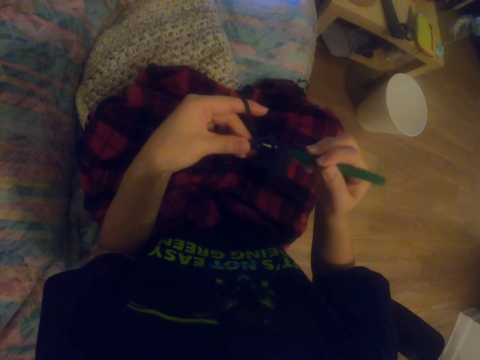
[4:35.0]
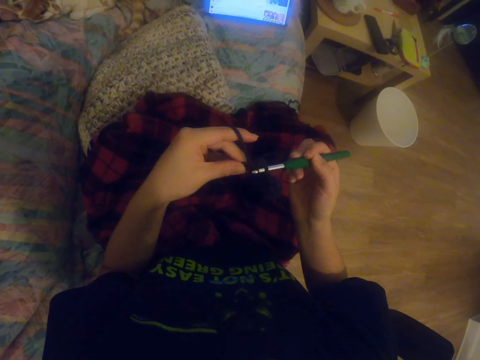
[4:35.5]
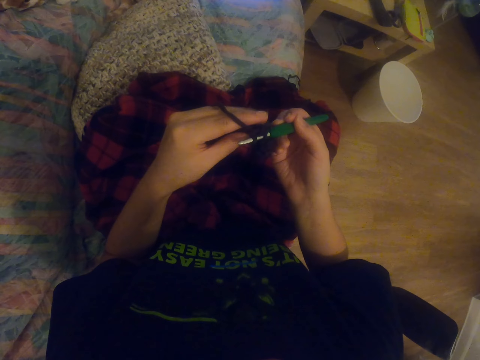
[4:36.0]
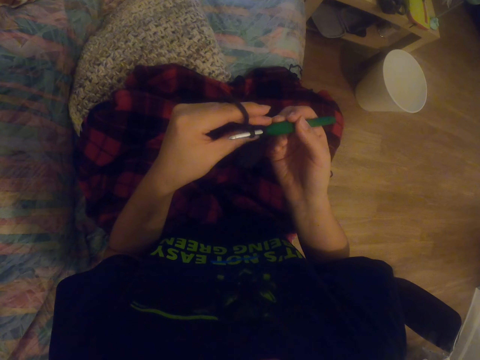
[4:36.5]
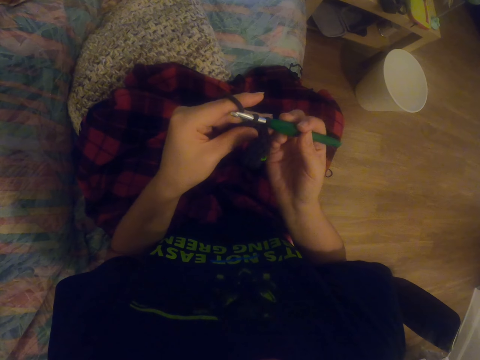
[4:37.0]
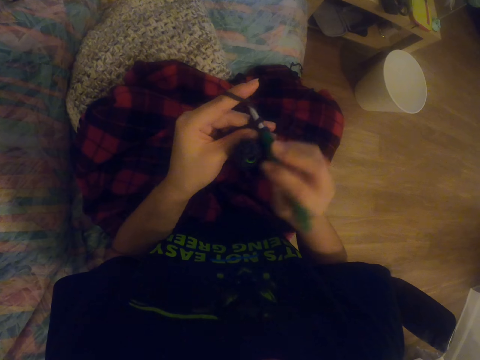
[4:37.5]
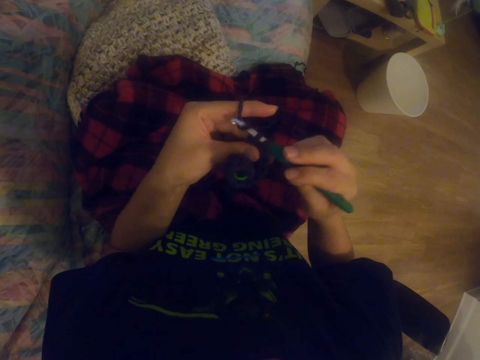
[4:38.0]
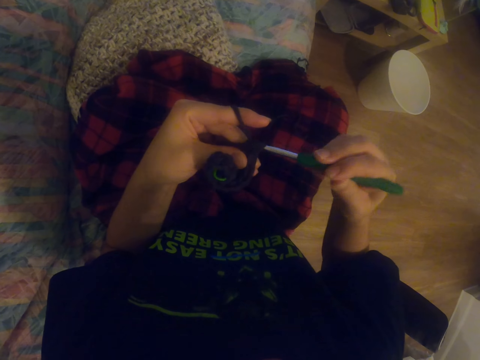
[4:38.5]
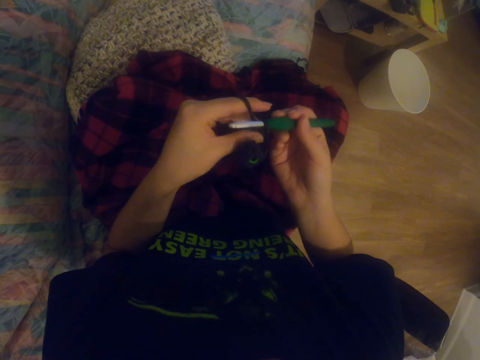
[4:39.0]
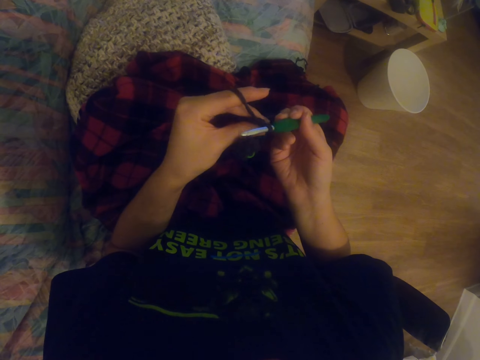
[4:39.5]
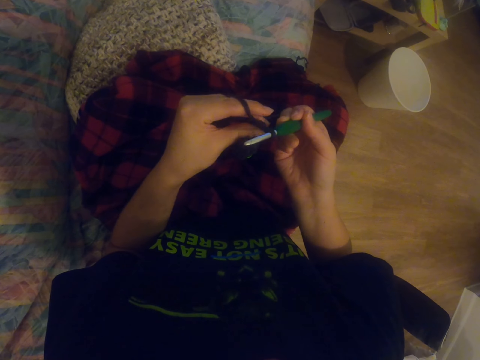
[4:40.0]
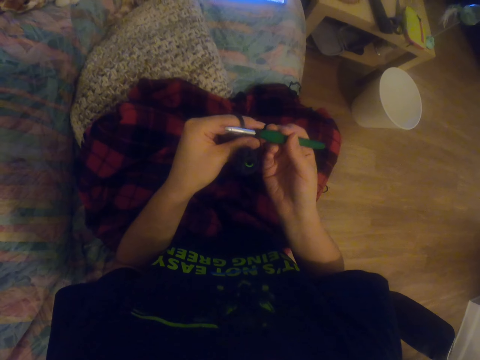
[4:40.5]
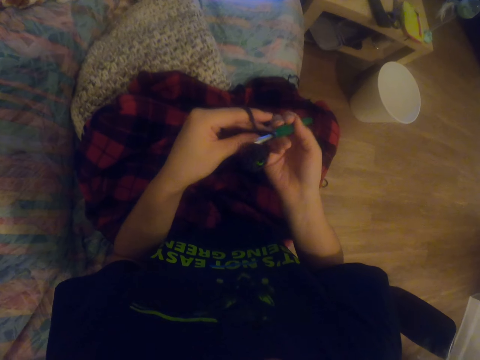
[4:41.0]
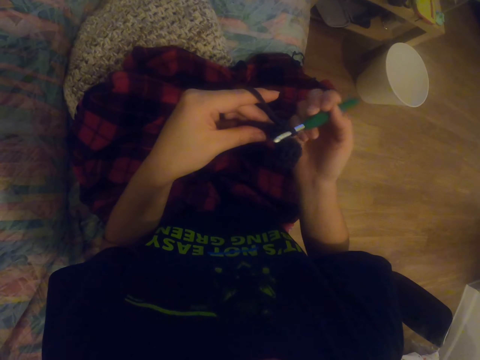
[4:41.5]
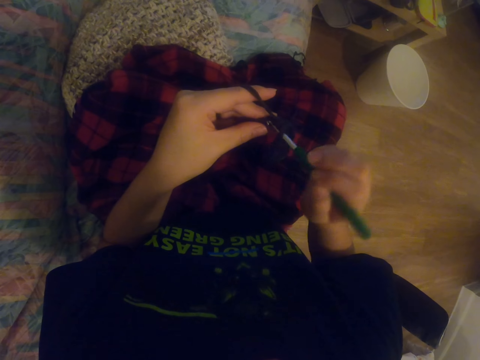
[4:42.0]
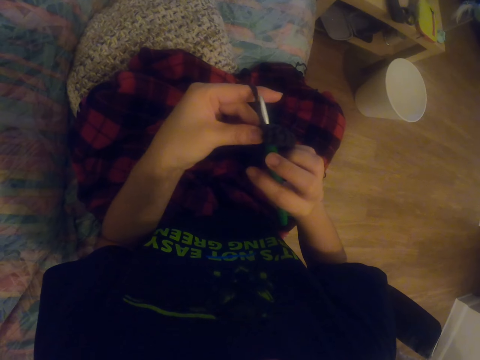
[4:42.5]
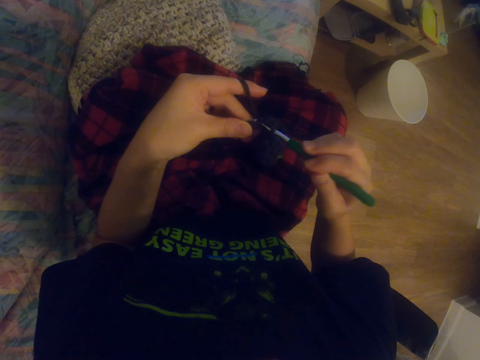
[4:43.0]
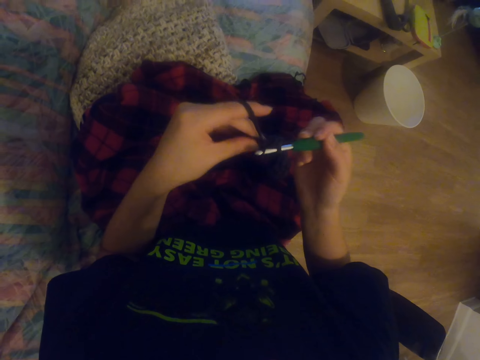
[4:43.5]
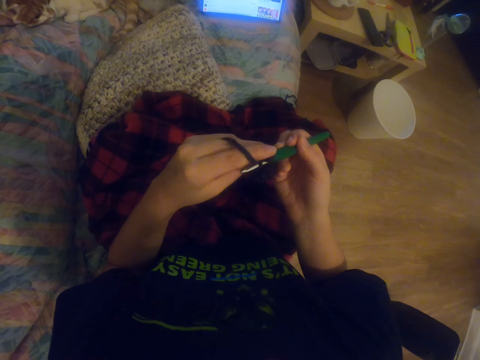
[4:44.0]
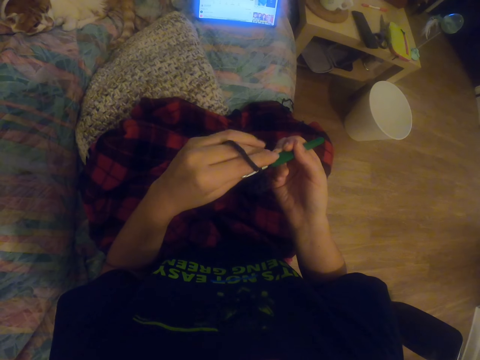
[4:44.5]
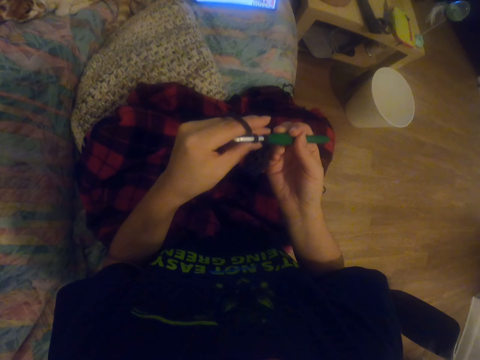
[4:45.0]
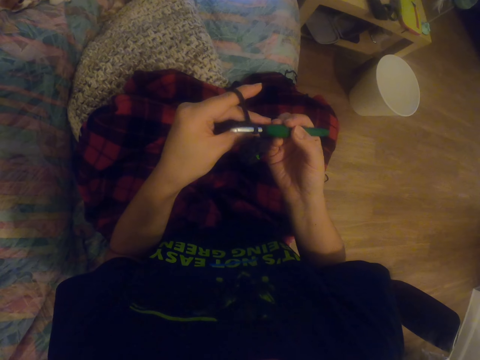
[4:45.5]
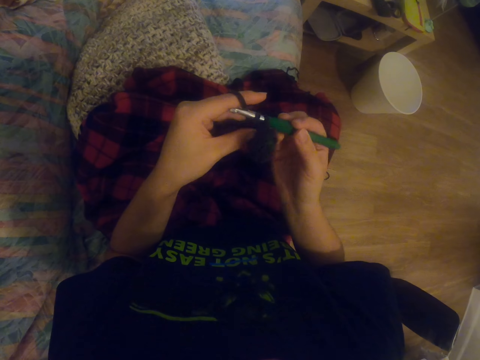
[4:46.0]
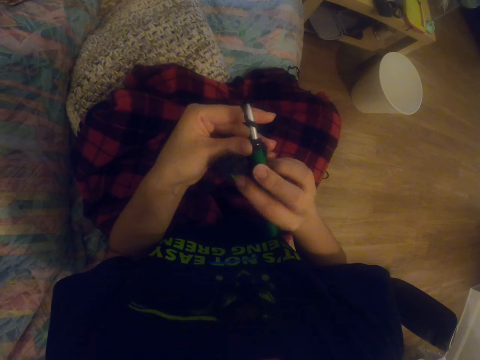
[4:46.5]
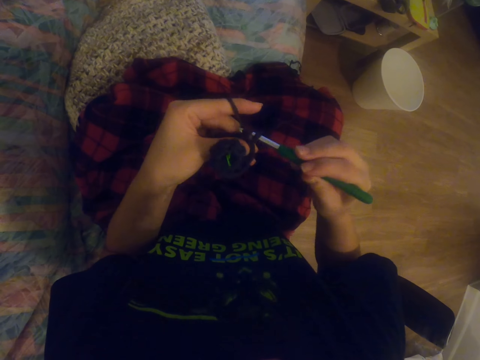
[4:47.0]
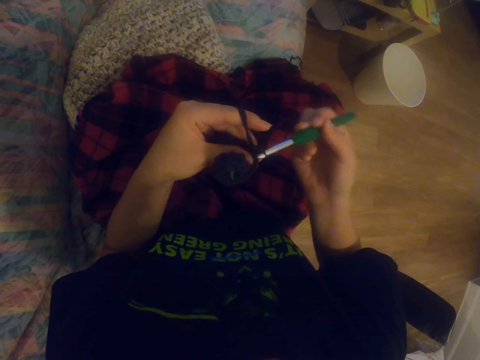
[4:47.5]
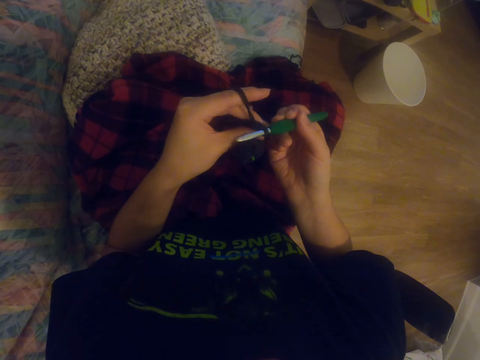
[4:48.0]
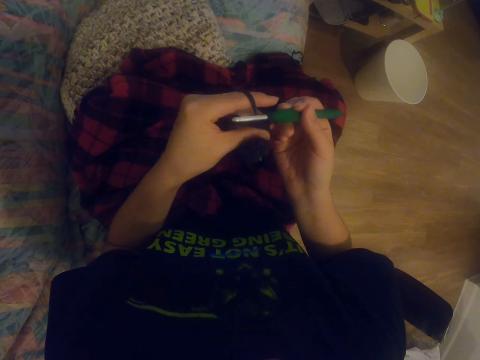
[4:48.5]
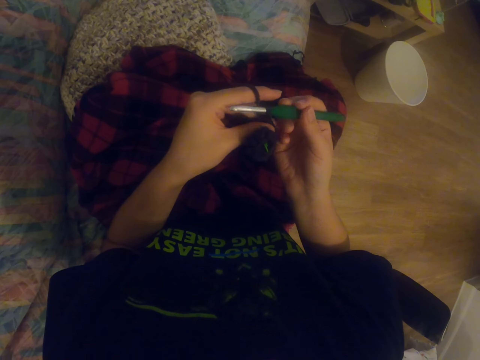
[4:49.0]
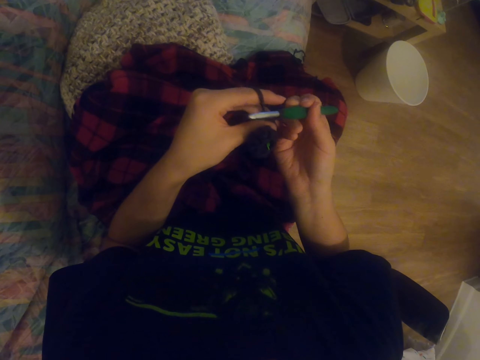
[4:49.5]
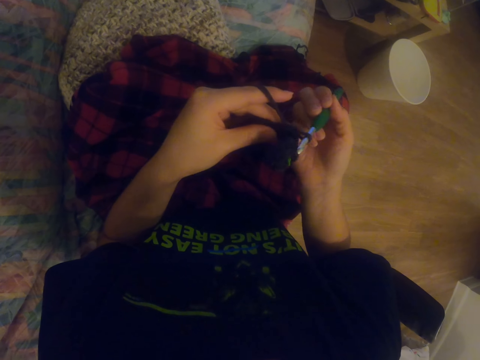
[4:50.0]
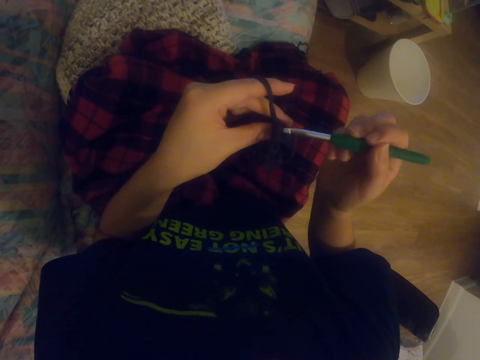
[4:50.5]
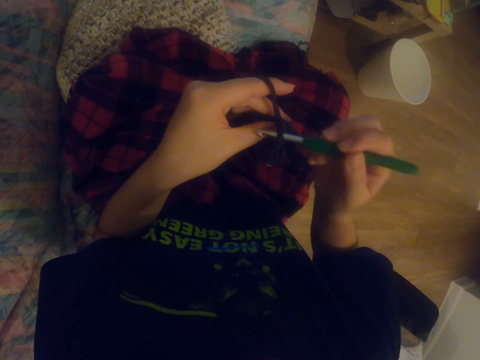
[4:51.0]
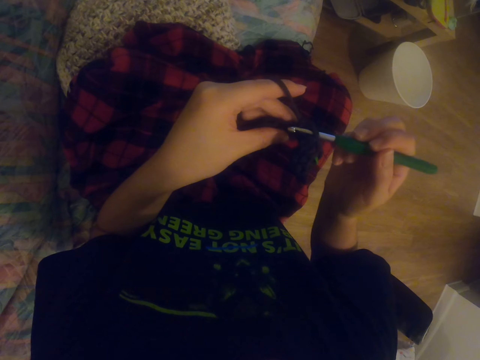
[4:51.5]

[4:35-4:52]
The camera wearer watches a video on the tablet. They knit the garment with the knitting needle. They watch the video on the tablet. They knit a sock with the knitting needle.

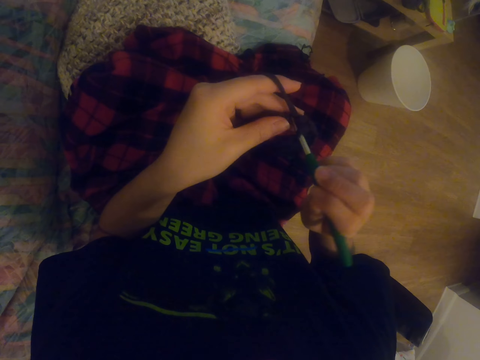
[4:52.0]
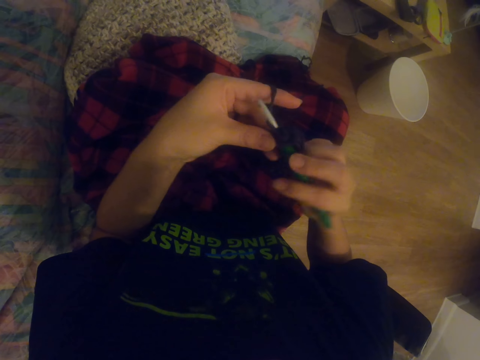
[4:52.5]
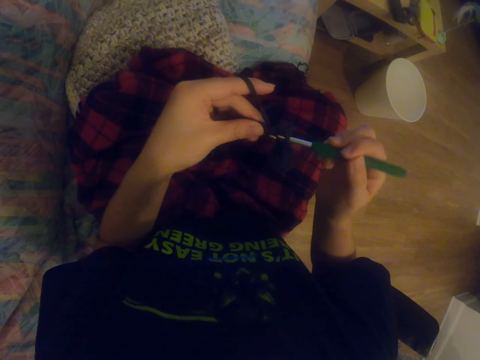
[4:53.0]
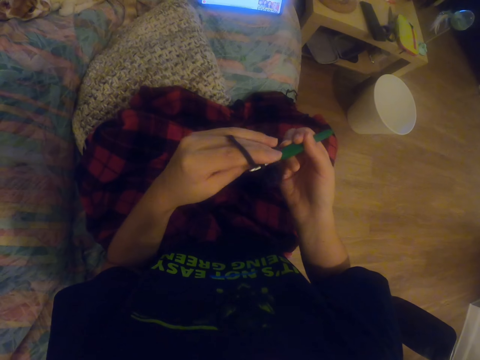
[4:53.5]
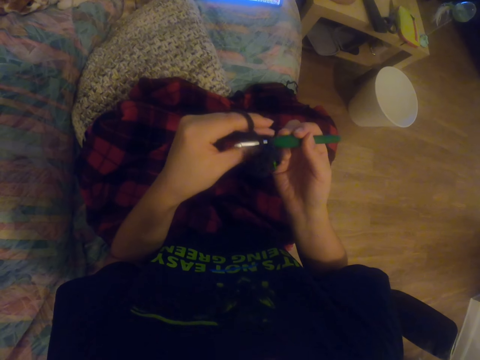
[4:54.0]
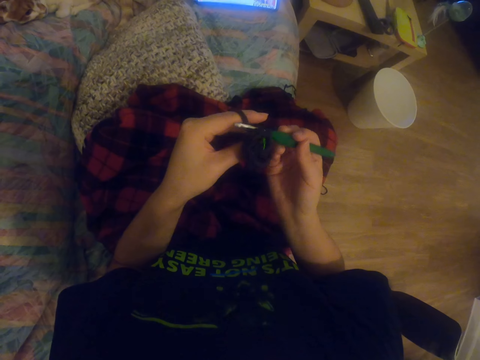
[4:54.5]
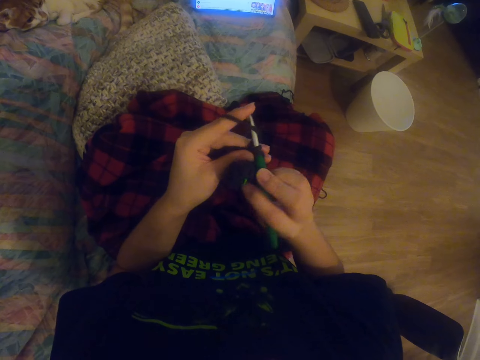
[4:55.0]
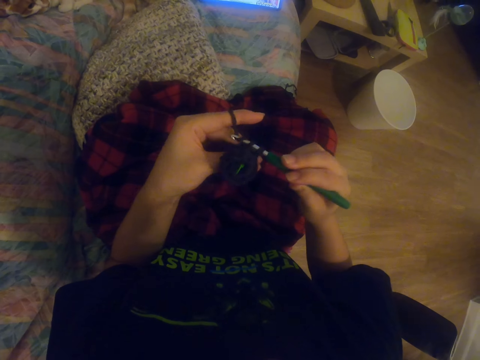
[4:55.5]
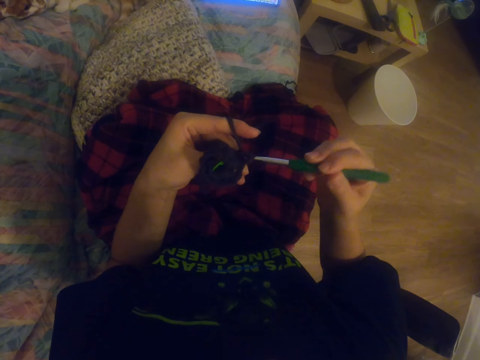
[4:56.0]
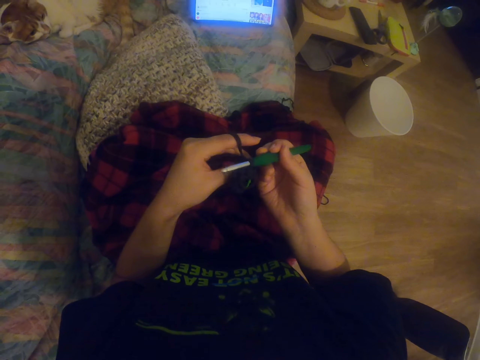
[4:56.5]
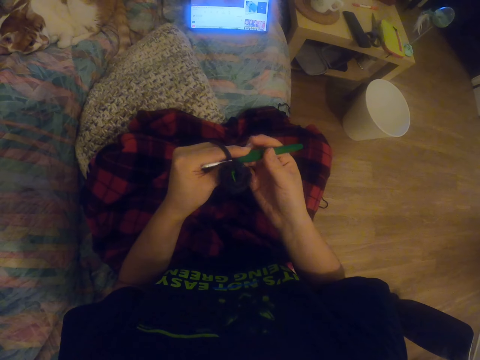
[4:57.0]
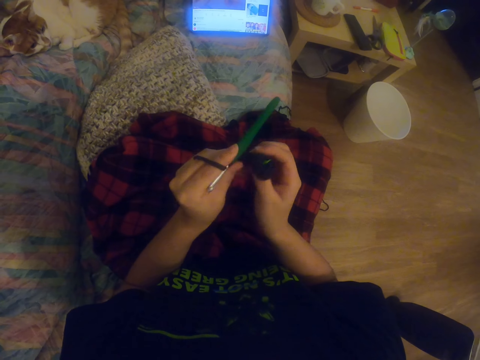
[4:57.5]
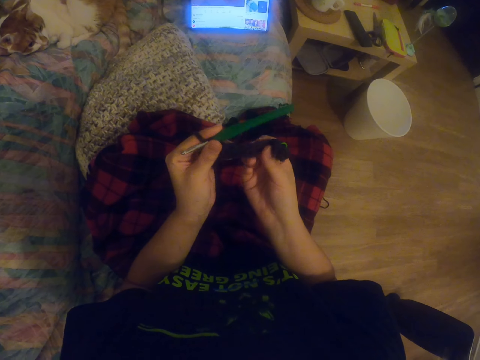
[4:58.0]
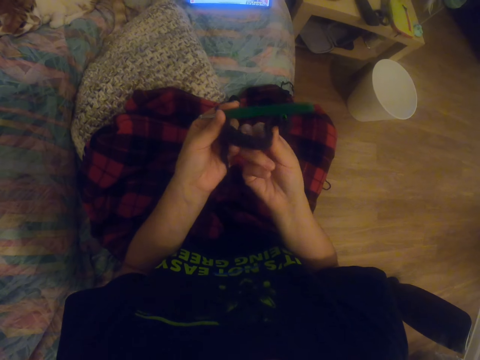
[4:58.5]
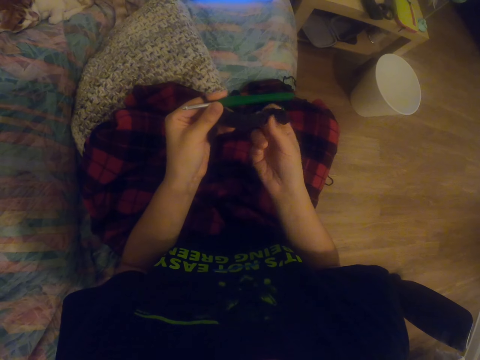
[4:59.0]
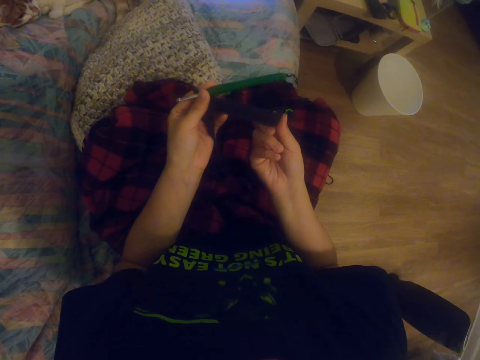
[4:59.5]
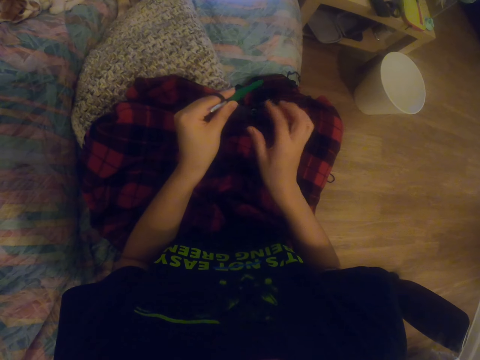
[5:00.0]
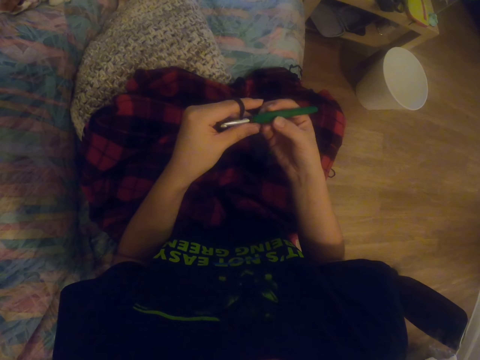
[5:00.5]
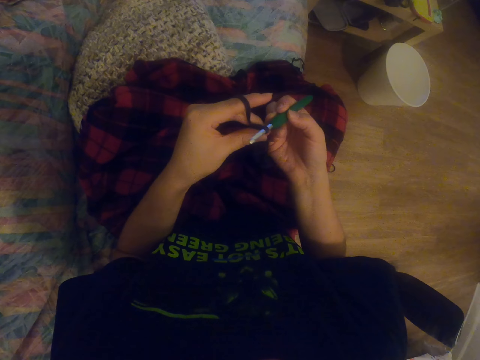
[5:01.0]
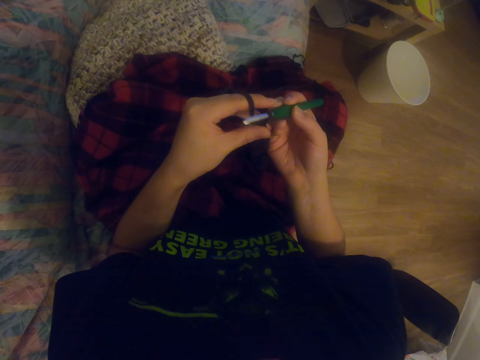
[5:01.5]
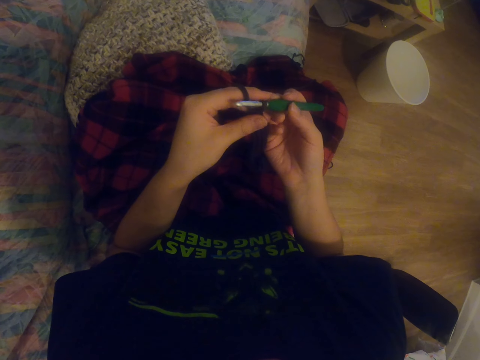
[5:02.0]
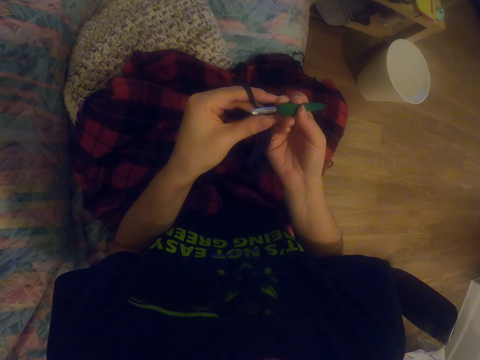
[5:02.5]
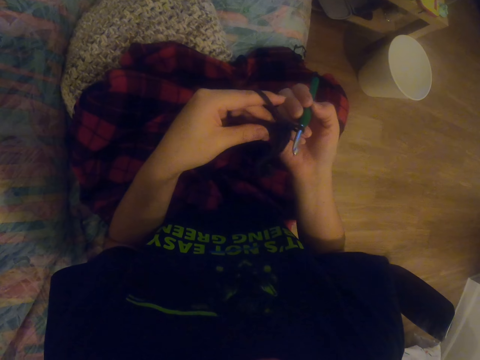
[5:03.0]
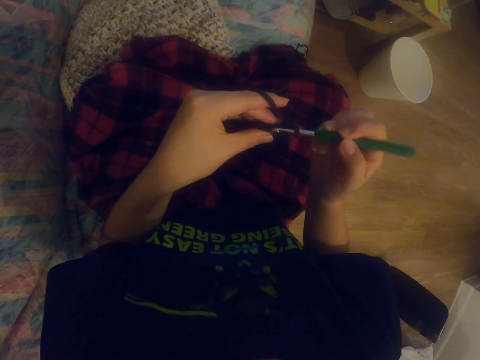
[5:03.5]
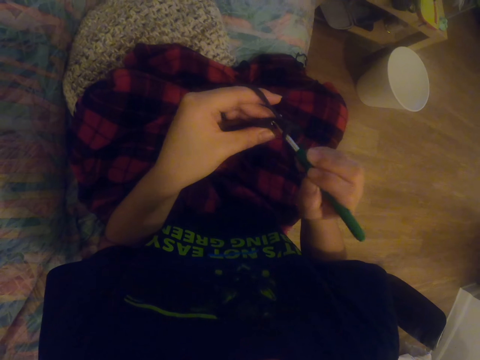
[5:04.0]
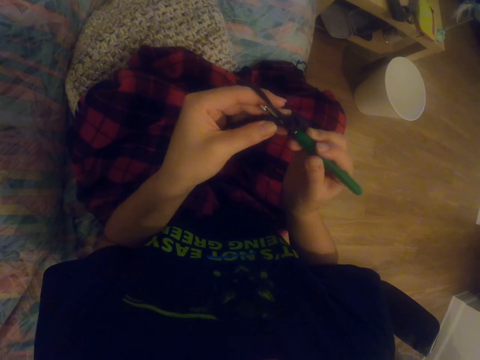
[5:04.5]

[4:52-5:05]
The camera wearer watches a video on the tablet. They knit a sock with the knitting needle. They watch the video on the tablet. They straighten the sock. They stretch the fabric. They knit the sock with the knitting needle.
